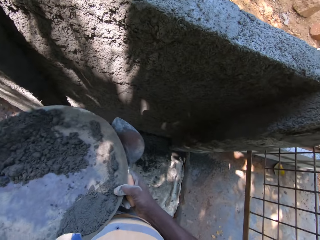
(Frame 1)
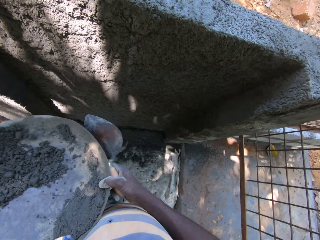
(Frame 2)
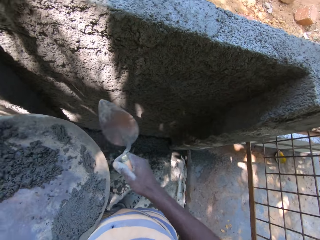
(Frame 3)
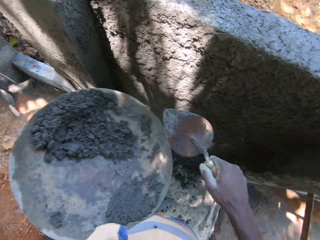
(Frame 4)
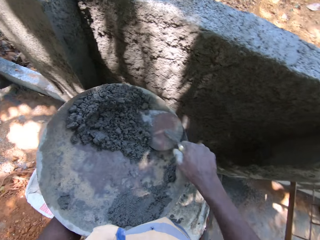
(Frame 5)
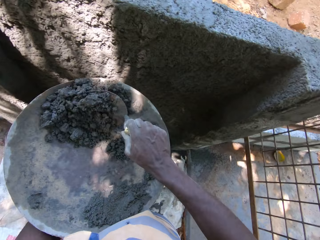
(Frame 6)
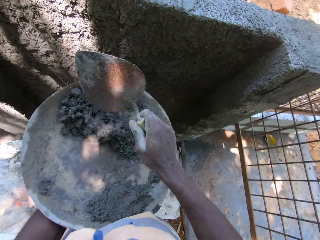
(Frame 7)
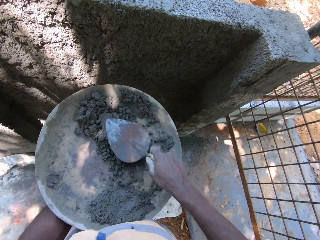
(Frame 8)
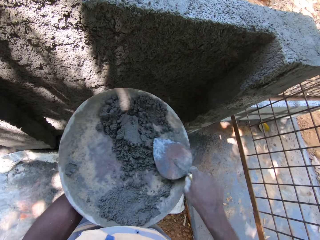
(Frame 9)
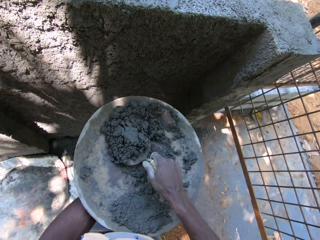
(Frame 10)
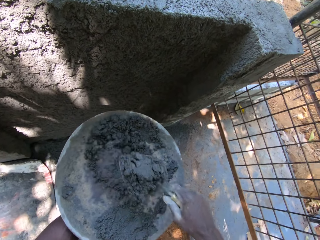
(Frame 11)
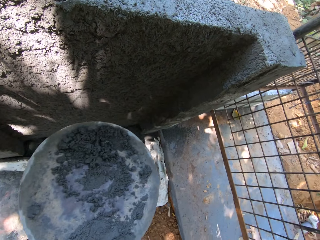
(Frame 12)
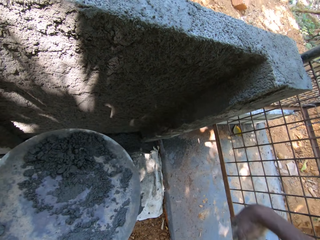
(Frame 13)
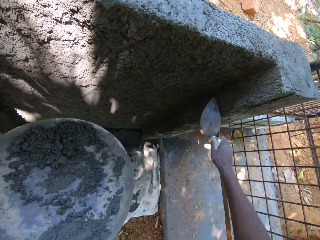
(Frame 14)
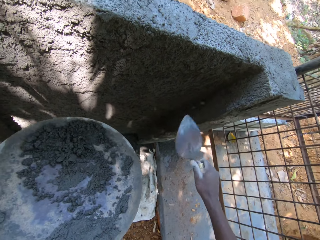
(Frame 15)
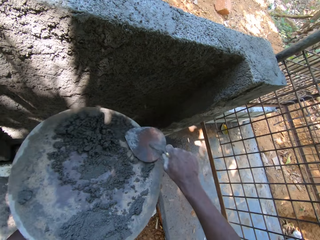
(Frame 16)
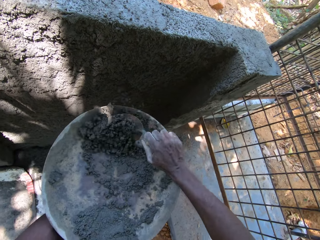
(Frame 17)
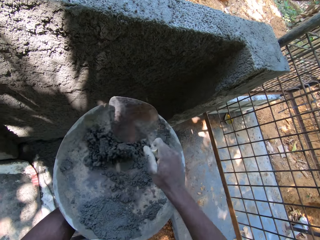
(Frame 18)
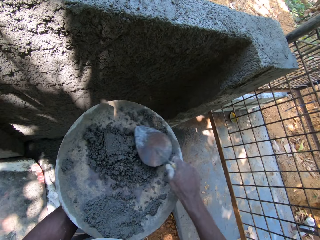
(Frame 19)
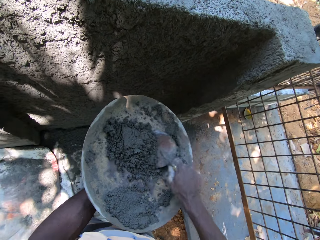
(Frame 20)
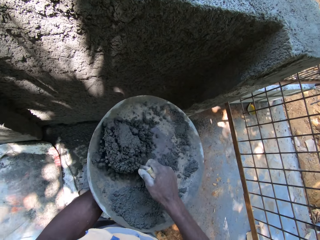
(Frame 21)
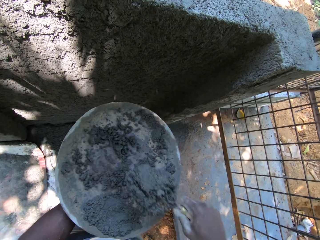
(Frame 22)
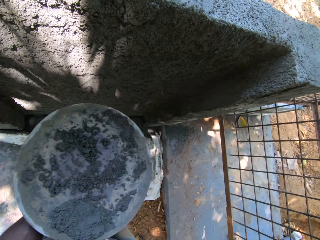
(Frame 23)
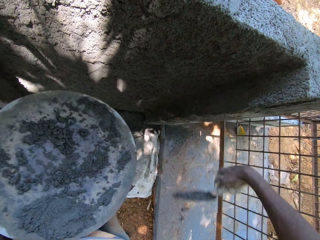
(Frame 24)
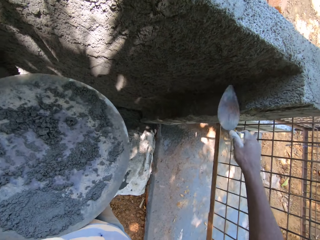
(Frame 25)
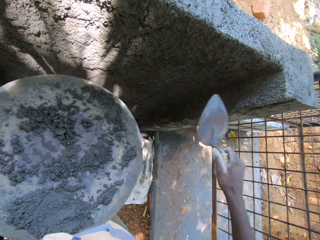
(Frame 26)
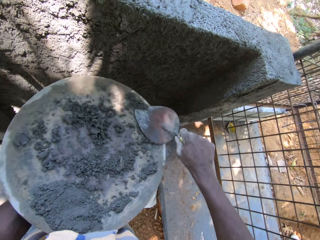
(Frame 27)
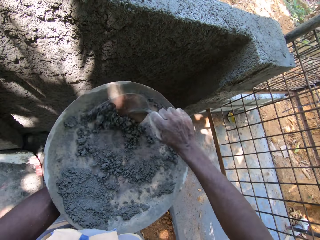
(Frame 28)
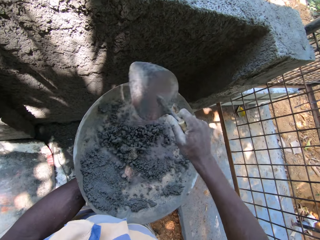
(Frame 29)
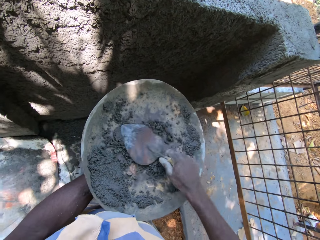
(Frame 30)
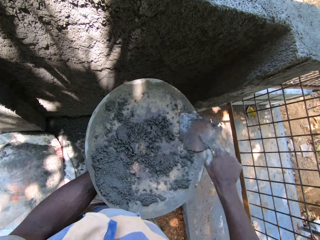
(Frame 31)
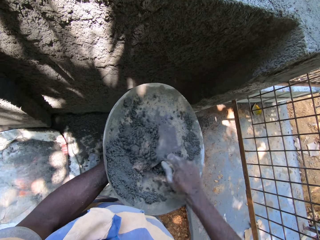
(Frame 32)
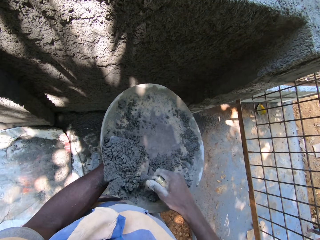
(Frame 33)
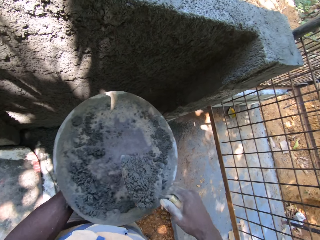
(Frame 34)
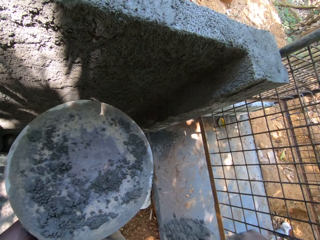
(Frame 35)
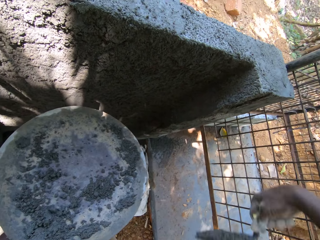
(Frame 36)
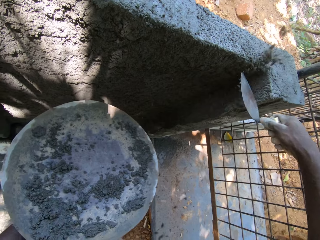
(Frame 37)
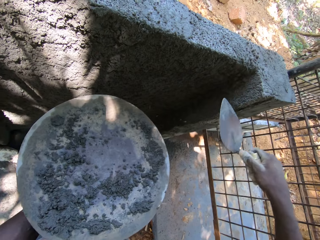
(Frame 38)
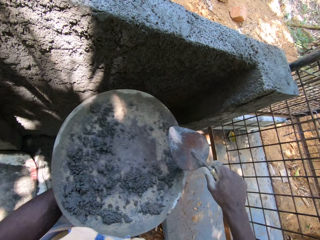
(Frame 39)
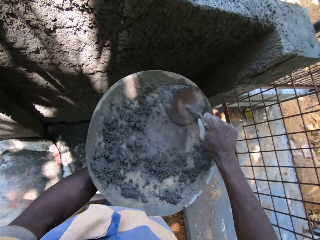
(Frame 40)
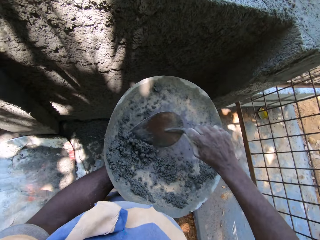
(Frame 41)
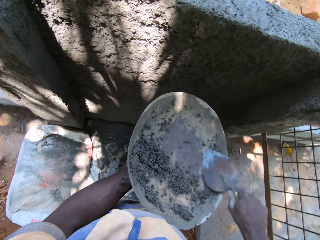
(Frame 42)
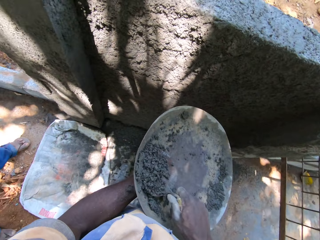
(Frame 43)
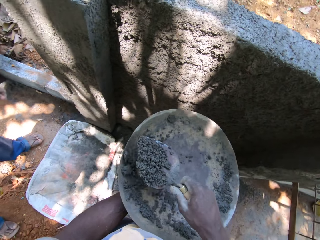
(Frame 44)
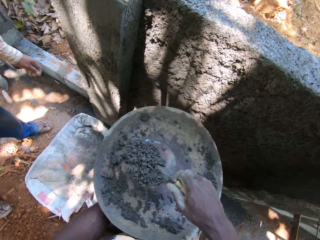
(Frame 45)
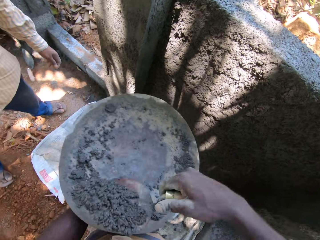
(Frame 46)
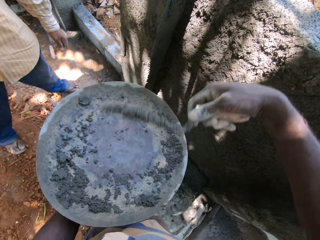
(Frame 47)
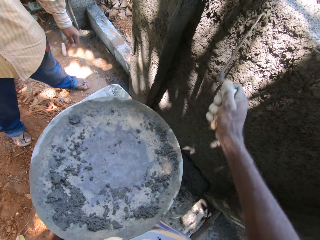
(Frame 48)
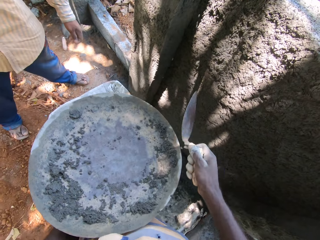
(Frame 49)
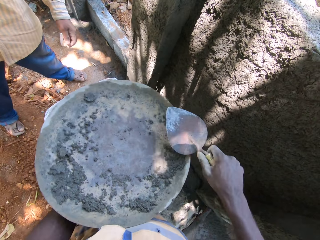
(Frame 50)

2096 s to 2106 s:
The camera wearer plasters.

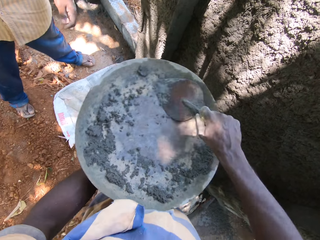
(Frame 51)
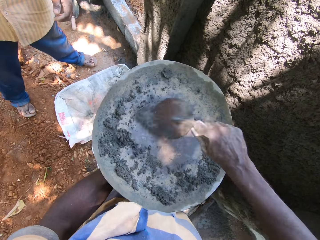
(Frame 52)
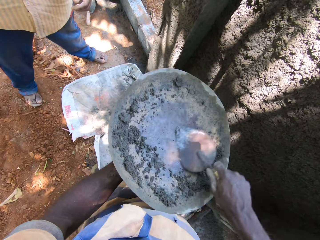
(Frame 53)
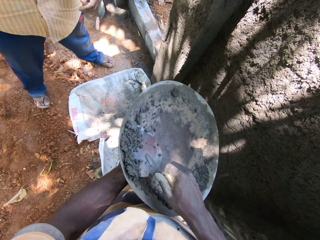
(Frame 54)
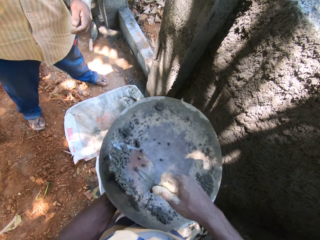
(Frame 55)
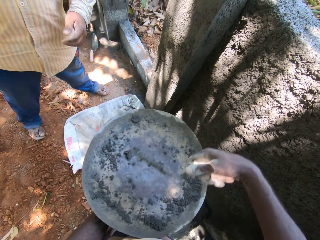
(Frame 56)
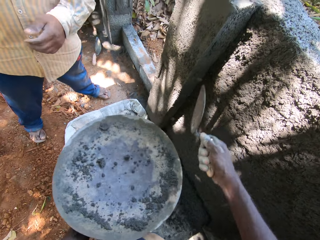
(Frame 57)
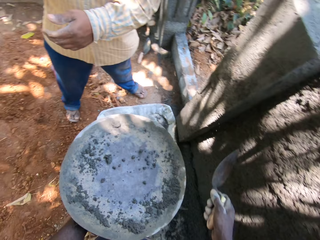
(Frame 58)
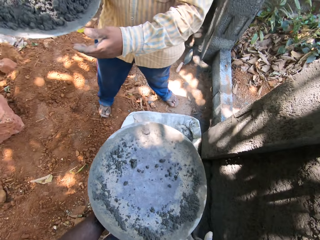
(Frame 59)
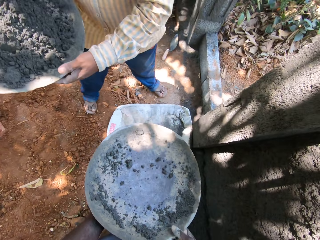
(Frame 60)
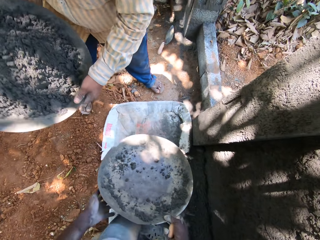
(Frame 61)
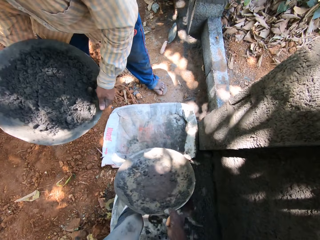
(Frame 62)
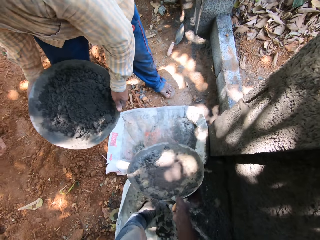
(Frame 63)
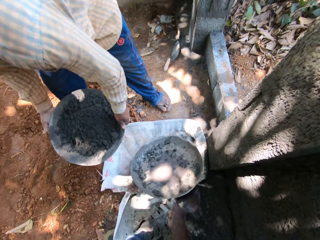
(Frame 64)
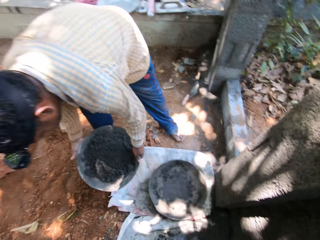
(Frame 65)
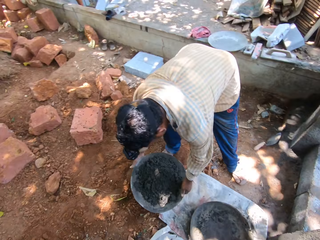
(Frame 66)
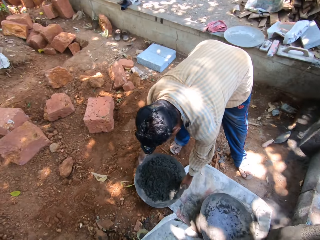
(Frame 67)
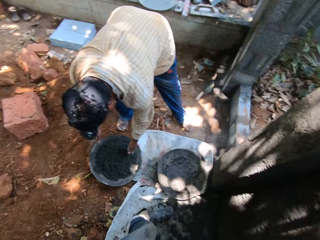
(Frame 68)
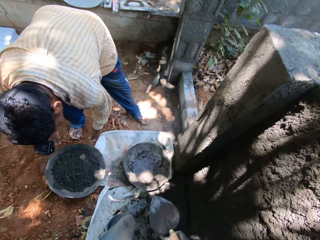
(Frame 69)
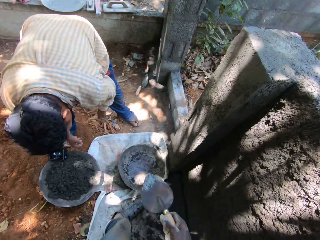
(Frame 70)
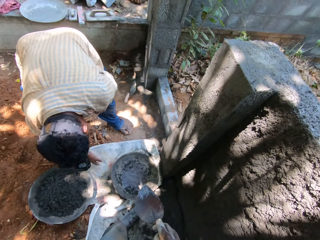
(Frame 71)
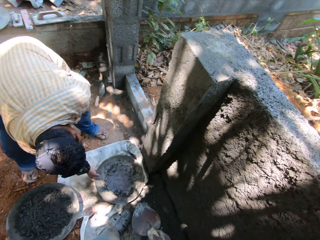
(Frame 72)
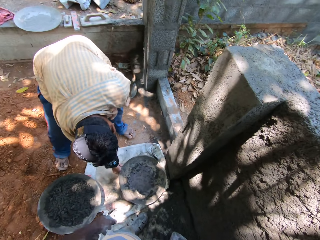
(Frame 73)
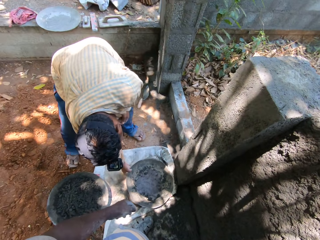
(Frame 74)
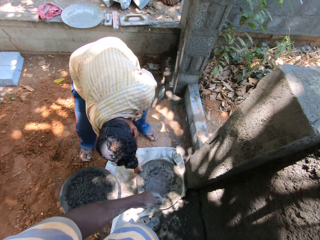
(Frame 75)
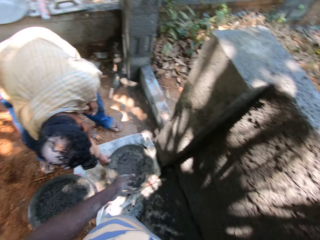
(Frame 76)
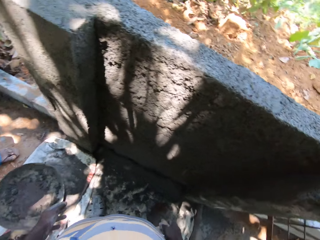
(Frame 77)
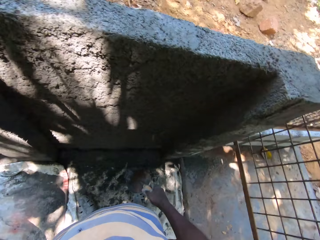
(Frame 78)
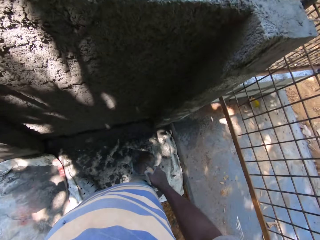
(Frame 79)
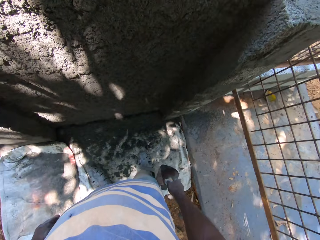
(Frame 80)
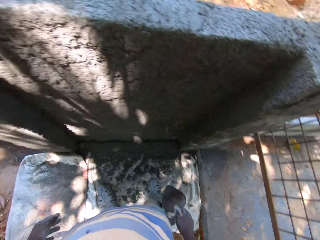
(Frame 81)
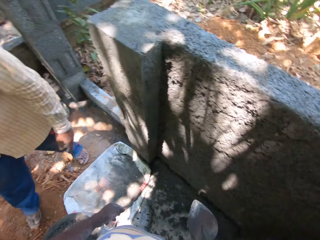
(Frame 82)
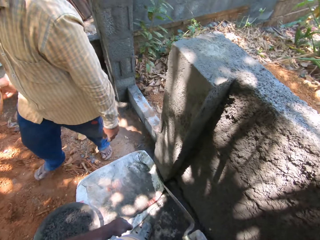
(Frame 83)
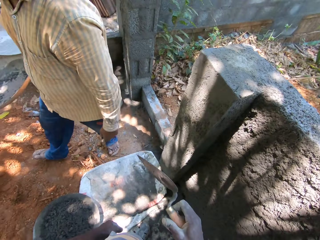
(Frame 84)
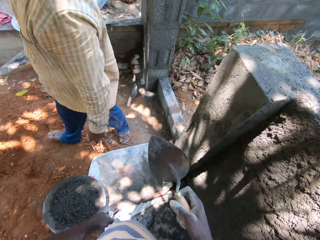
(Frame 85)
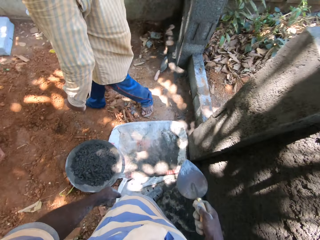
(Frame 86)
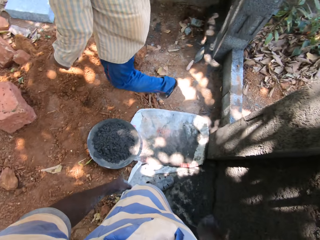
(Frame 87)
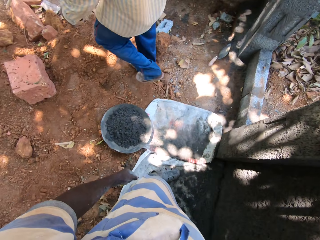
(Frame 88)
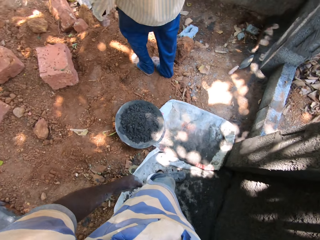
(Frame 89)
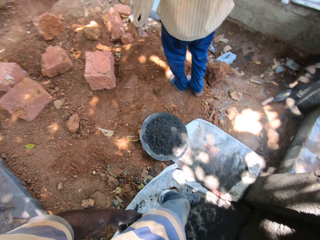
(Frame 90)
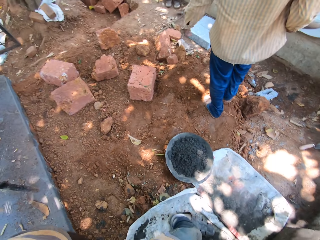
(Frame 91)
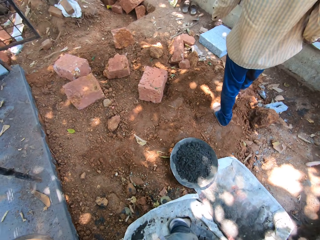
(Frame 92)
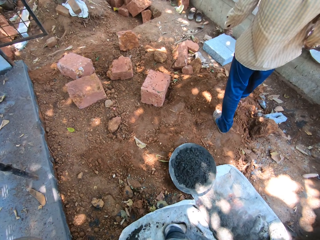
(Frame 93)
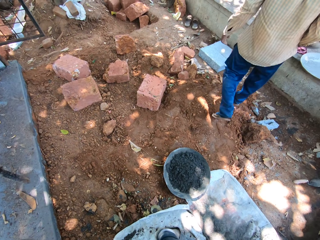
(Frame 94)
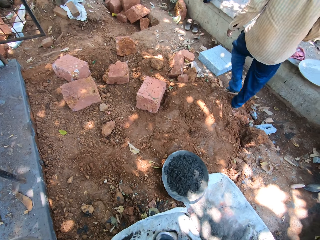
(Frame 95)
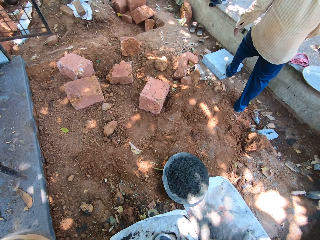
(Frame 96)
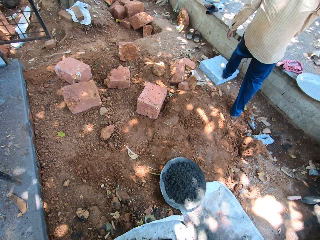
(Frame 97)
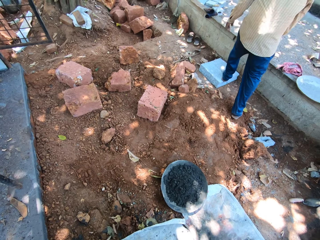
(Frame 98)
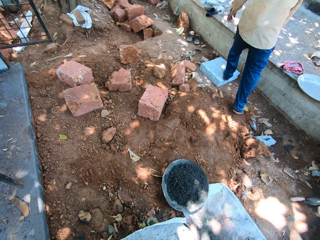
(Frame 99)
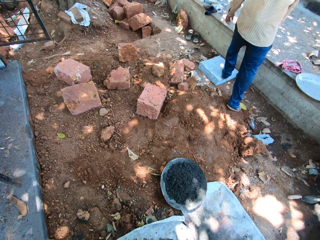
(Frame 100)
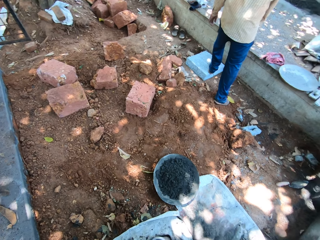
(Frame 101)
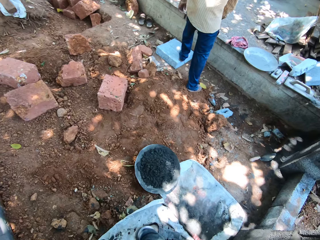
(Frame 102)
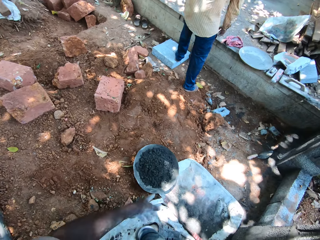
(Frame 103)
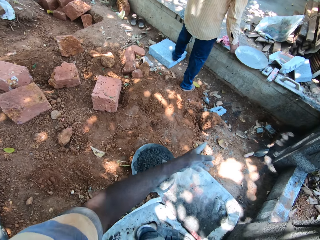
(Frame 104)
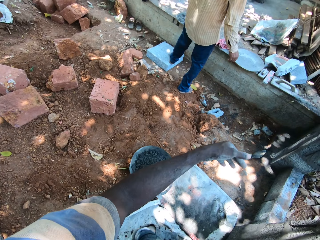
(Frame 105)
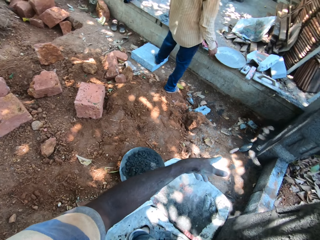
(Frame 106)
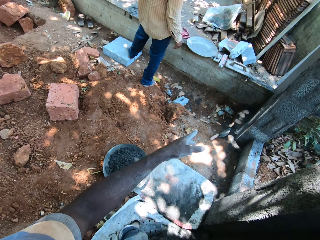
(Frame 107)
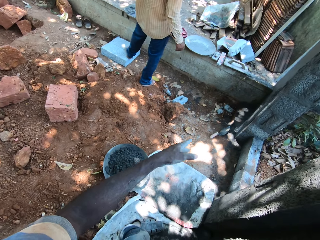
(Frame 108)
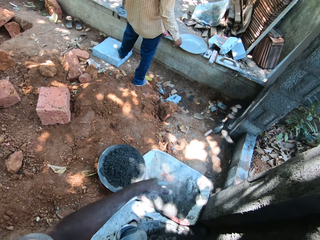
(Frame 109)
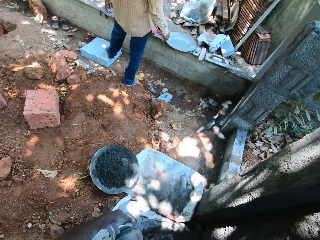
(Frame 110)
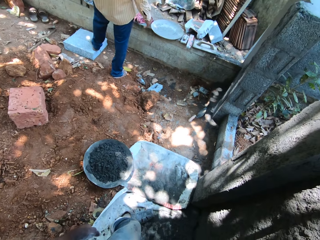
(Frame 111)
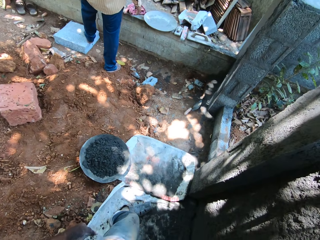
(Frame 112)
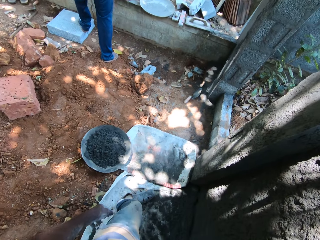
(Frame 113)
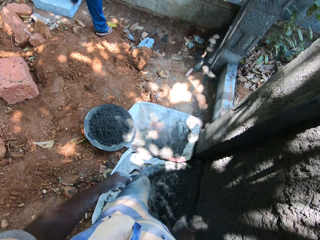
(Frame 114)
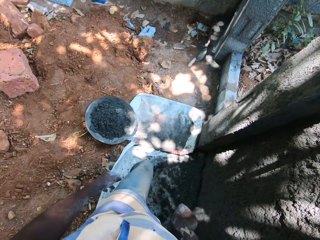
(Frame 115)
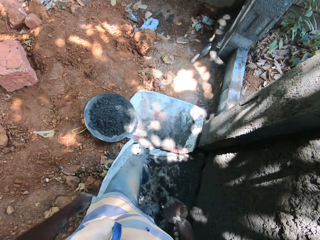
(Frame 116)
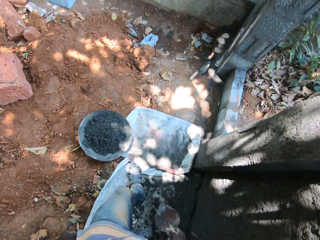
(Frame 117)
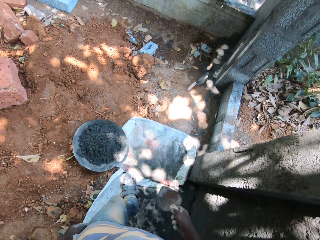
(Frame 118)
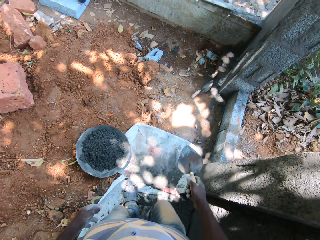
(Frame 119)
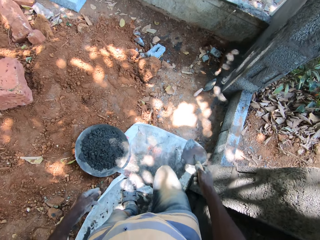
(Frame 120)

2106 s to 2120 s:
A man drops a tray of cement on the ground with both hands. The camera wearer puts the basin down. They stand and look around. They interact with the man.
